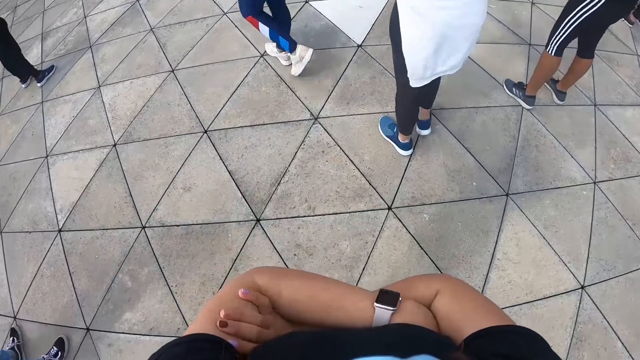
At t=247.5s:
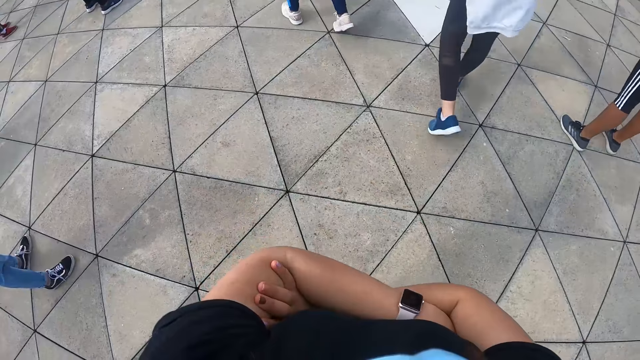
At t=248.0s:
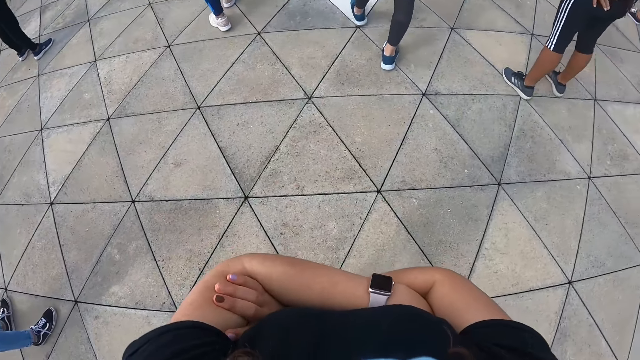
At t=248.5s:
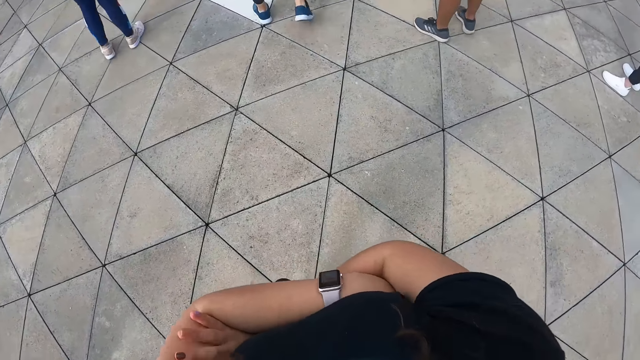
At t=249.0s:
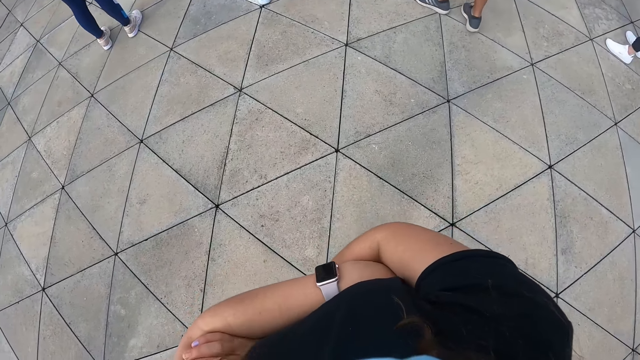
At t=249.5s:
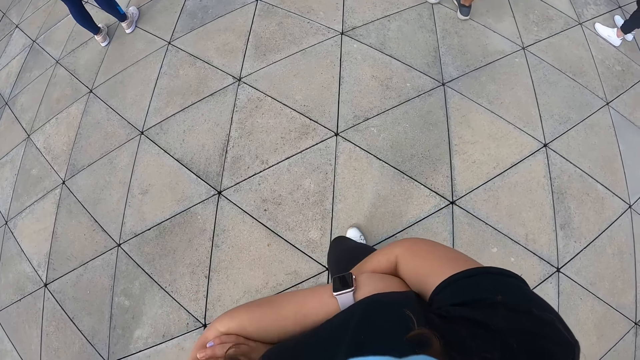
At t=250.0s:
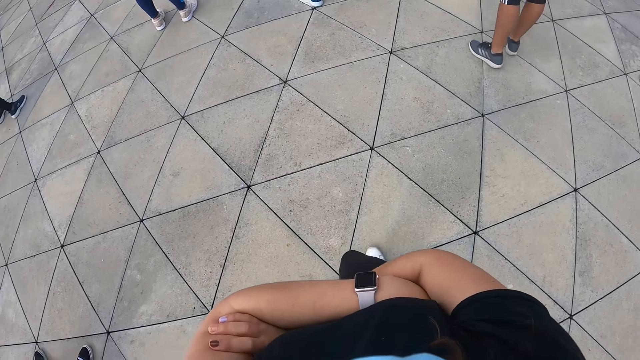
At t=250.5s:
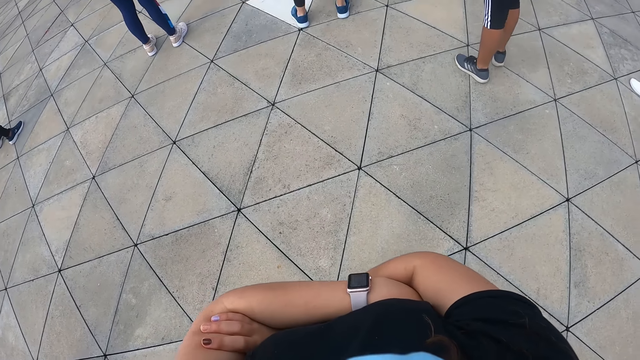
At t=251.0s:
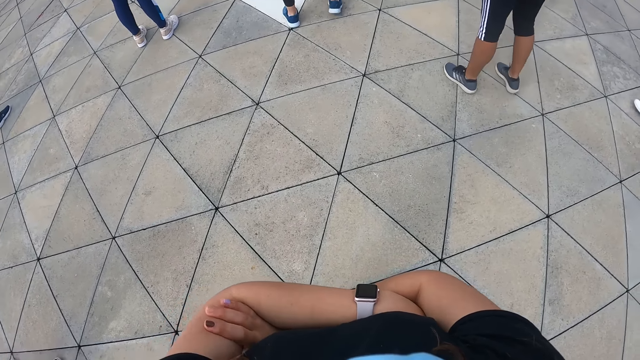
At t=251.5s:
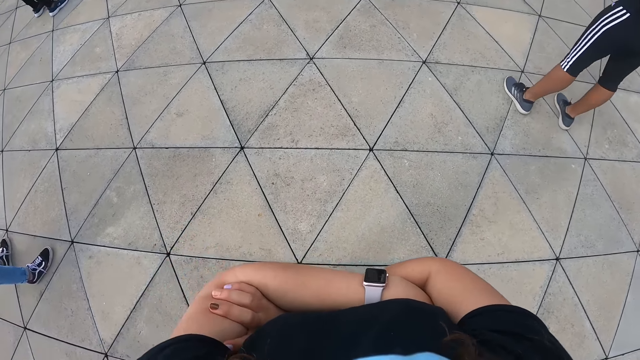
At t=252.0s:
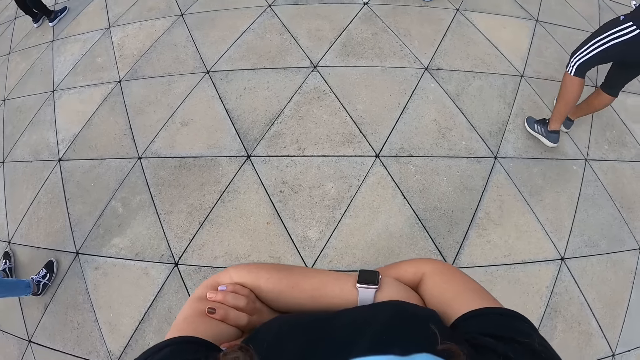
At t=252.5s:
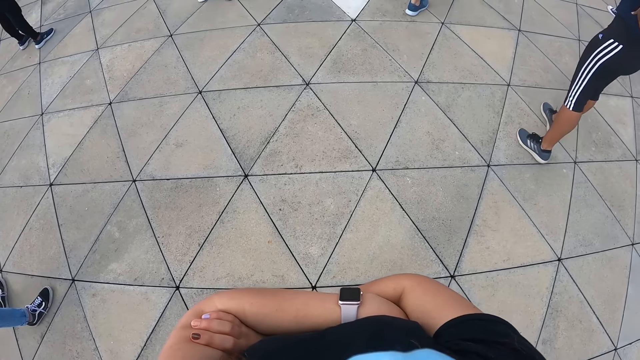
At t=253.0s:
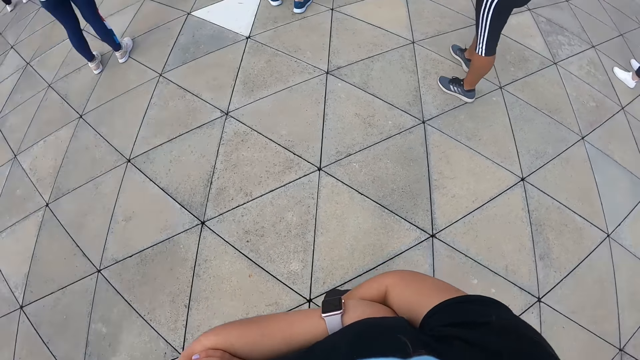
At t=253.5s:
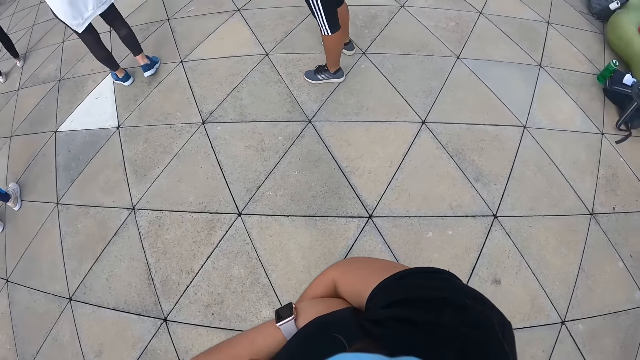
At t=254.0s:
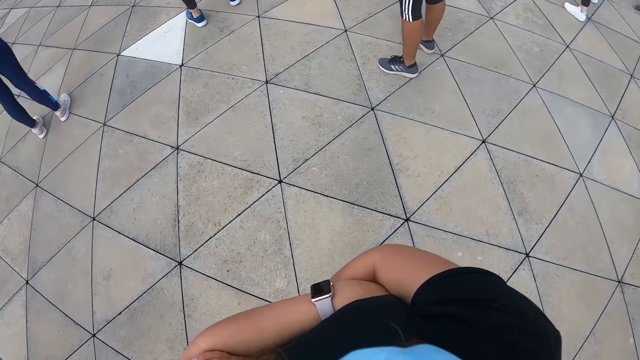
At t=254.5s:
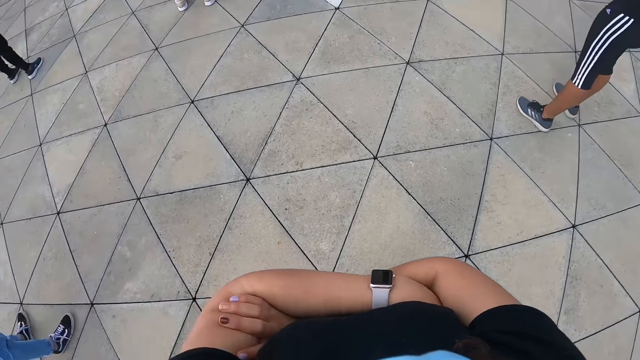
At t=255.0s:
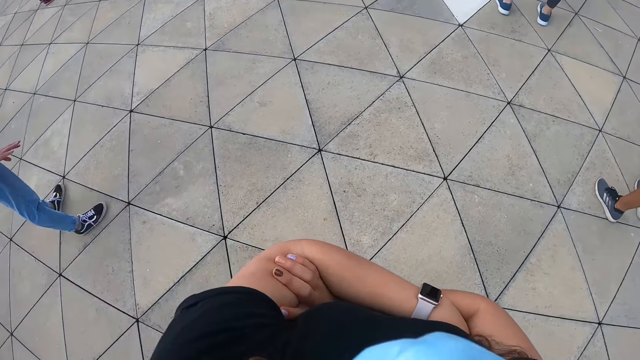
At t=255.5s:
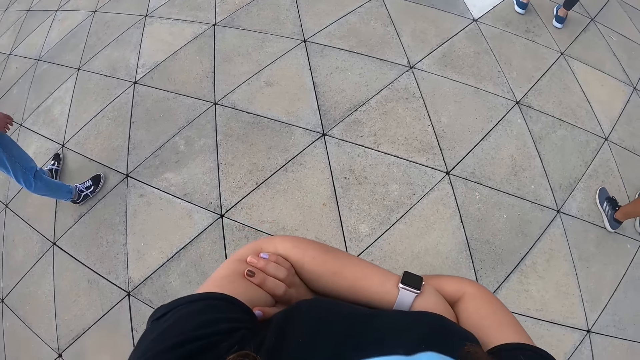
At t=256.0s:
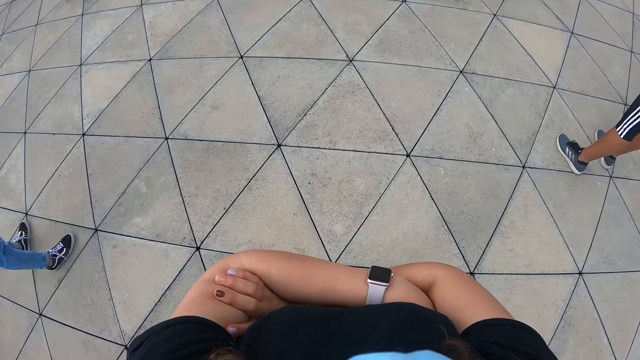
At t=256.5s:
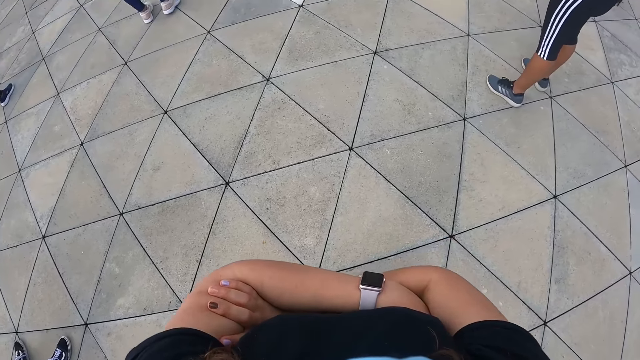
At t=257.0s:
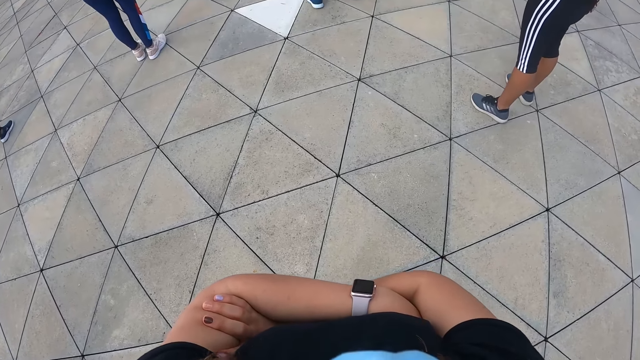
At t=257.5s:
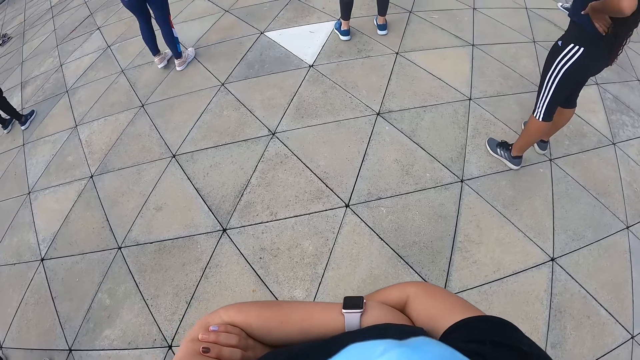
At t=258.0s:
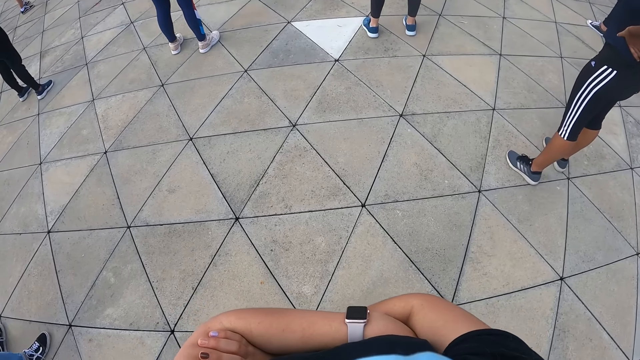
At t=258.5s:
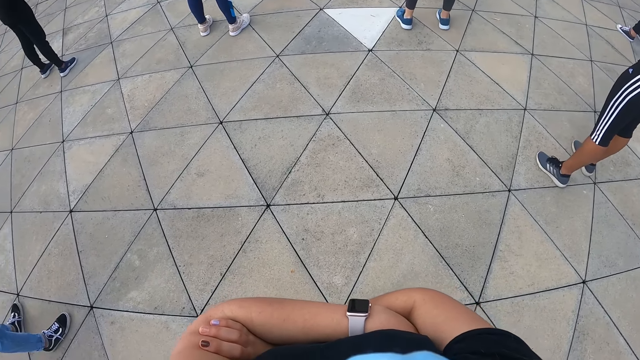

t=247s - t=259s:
The camera wearer folds both hands together. They look right. They look front.

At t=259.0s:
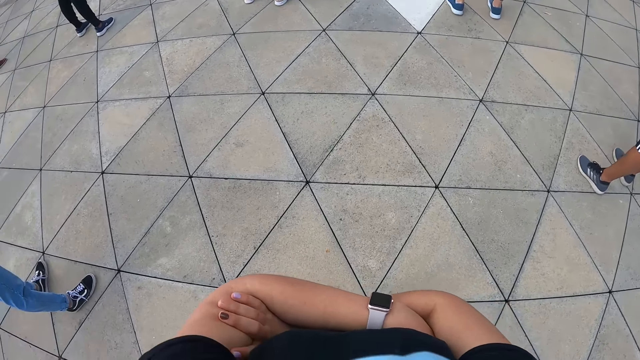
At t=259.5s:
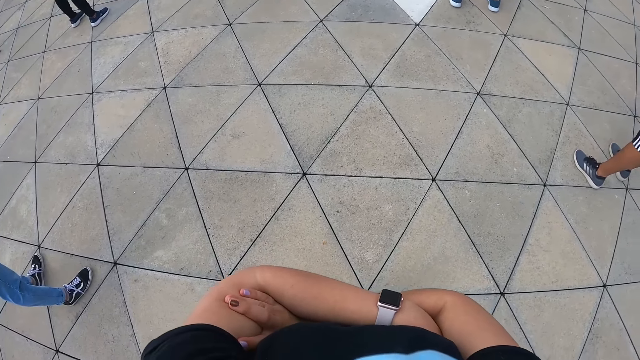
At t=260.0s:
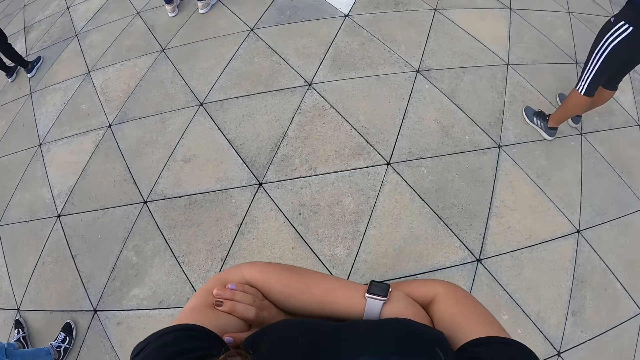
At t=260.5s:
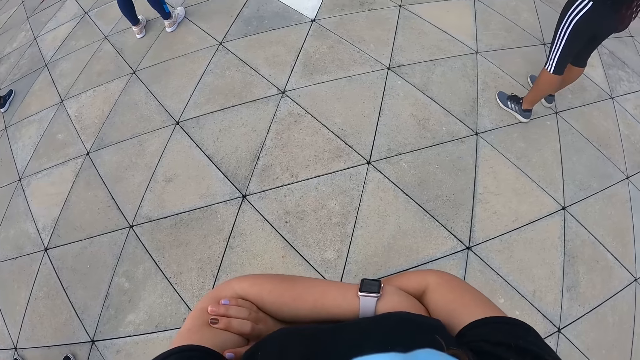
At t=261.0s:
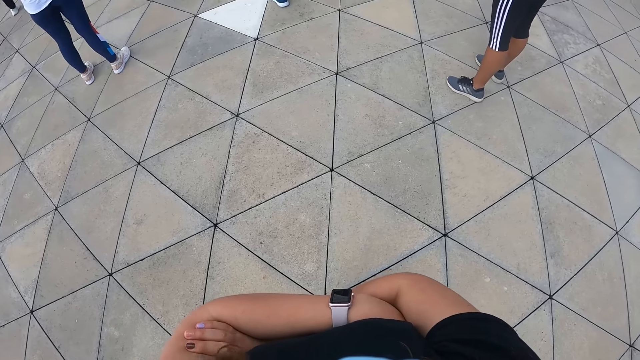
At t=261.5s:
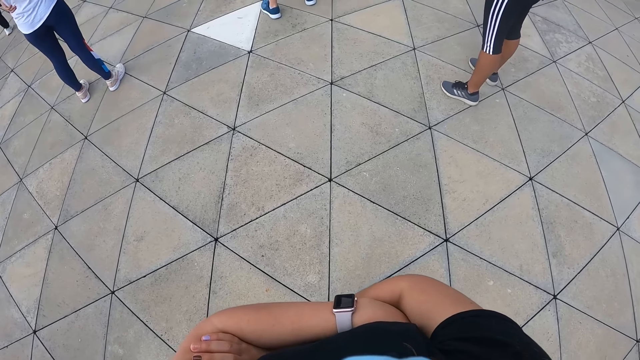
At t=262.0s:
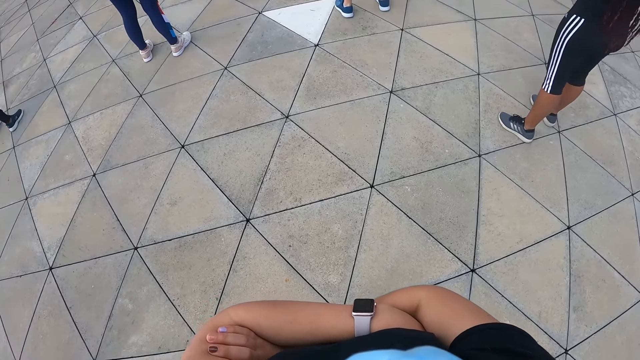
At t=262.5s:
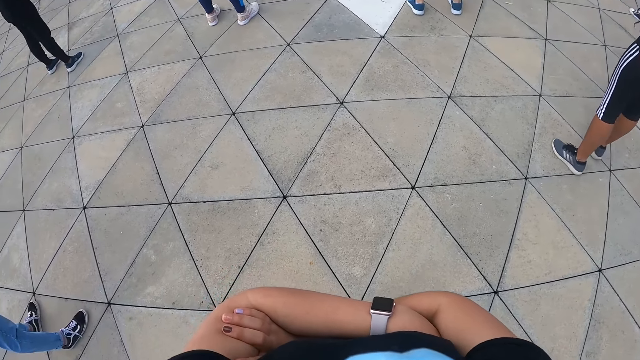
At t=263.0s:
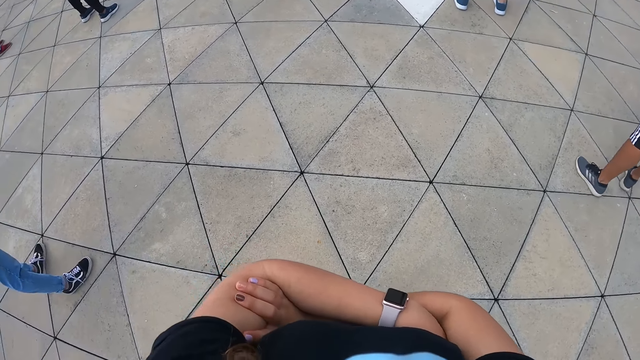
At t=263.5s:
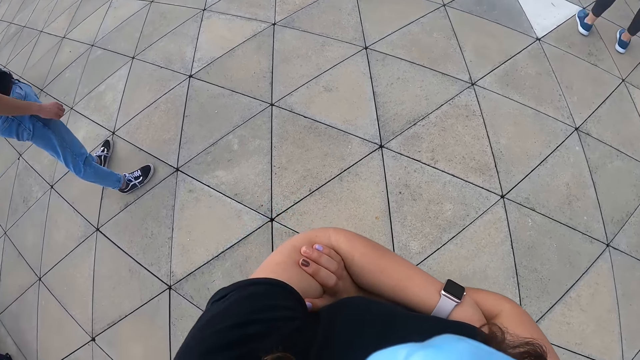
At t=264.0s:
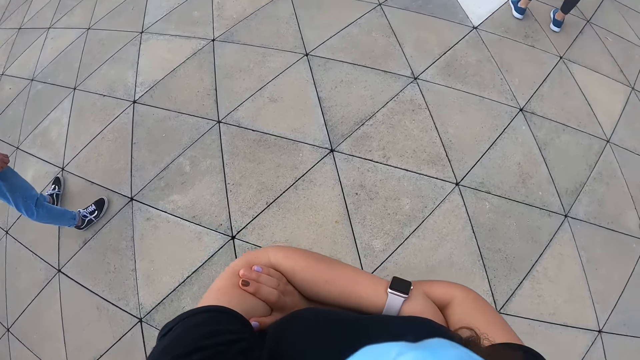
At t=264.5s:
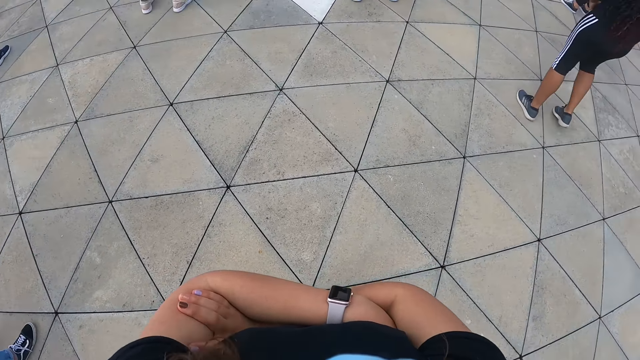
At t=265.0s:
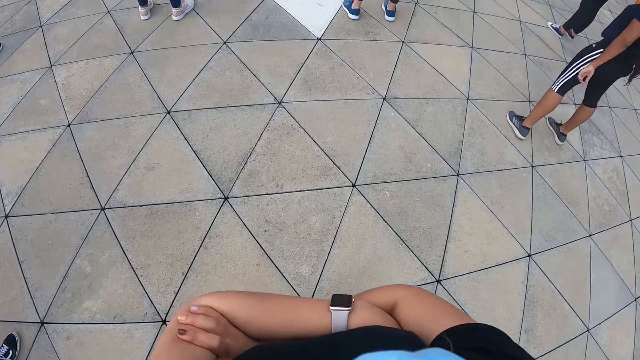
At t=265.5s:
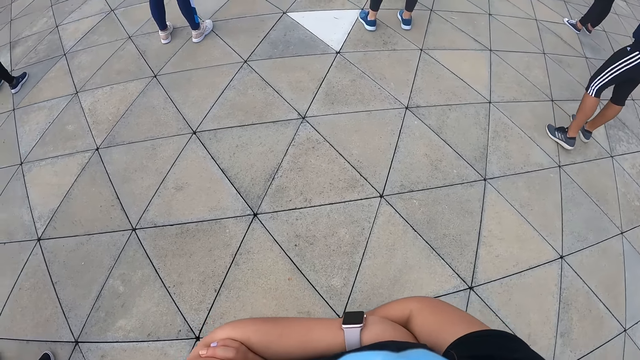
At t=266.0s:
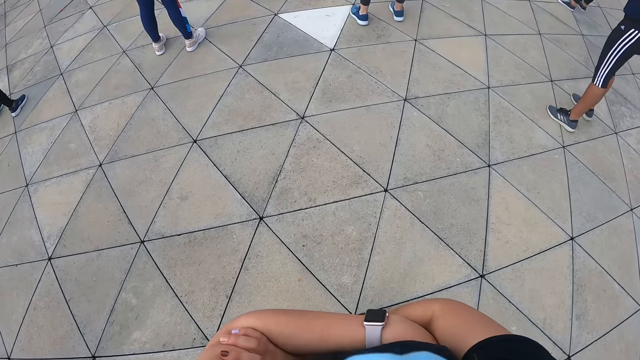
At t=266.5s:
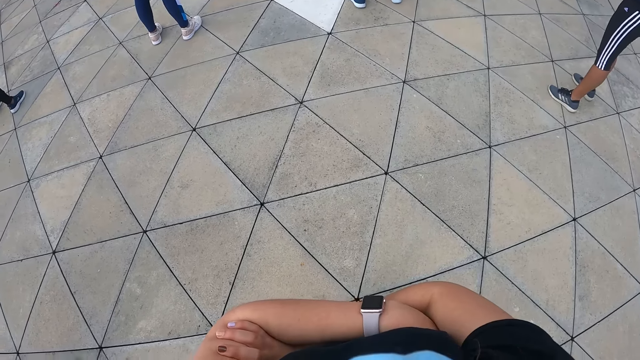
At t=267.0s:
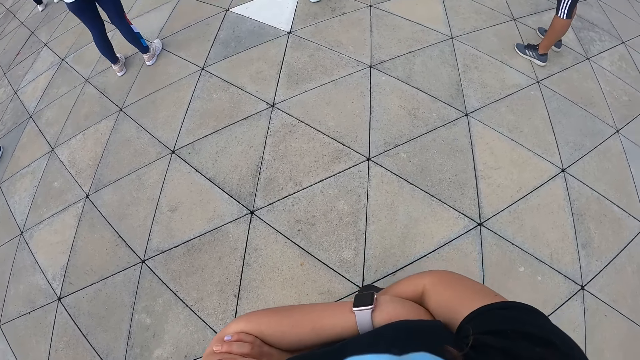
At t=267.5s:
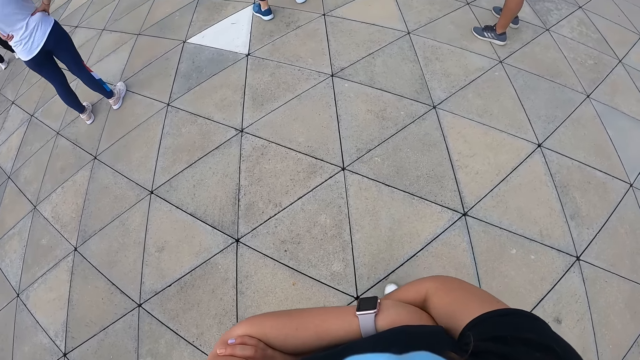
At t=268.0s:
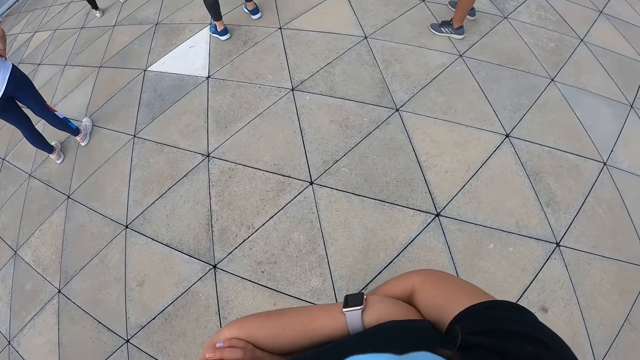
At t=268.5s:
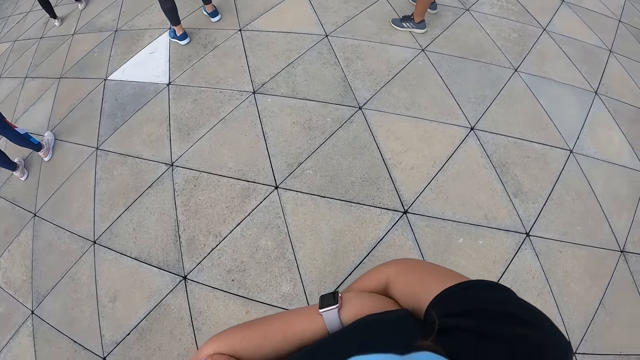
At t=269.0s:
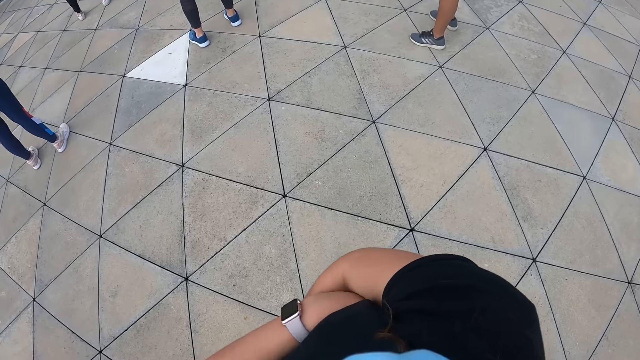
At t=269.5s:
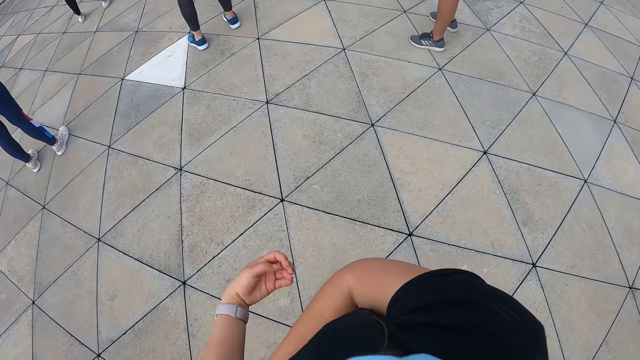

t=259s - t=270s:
The camera wearer looks left. They look front.
